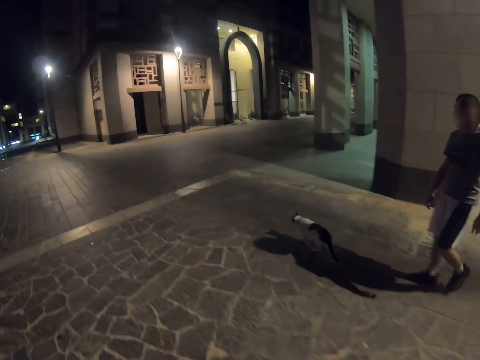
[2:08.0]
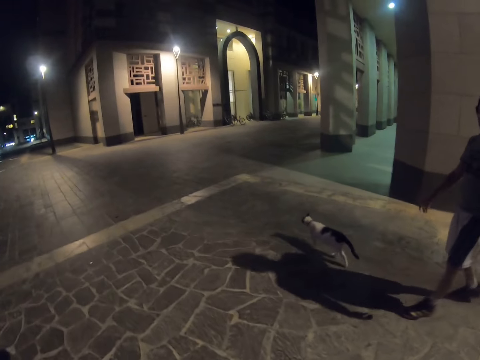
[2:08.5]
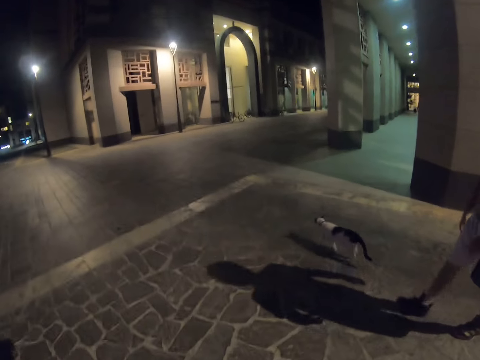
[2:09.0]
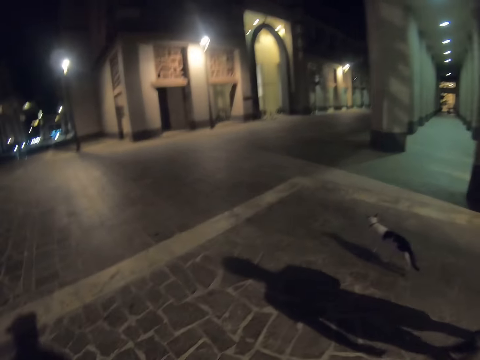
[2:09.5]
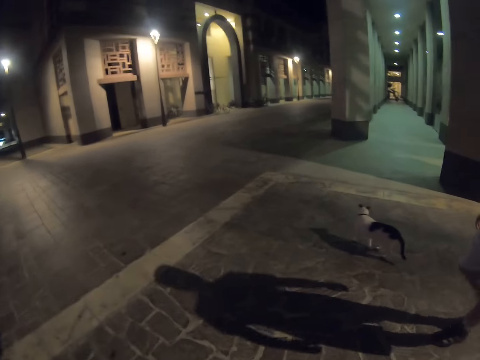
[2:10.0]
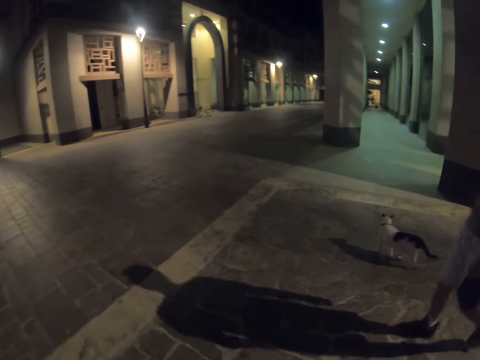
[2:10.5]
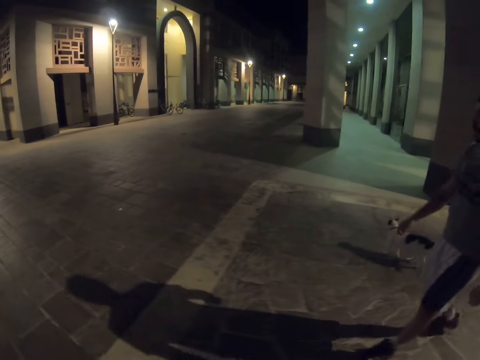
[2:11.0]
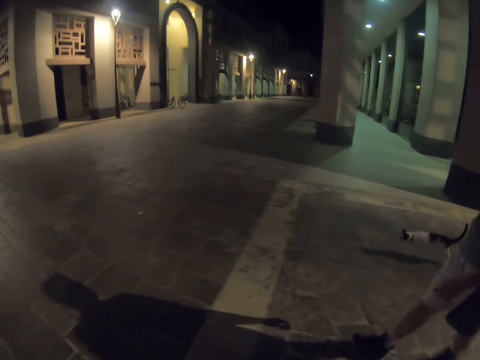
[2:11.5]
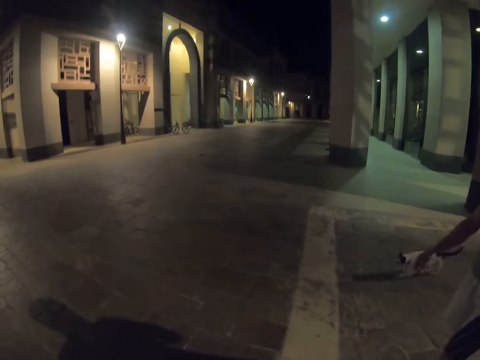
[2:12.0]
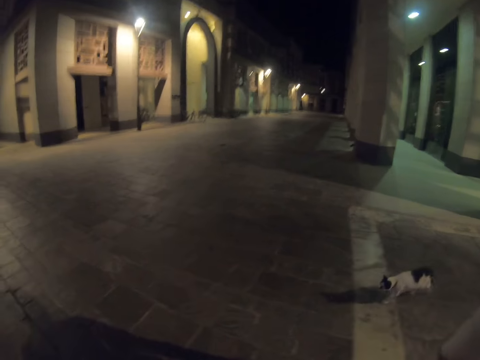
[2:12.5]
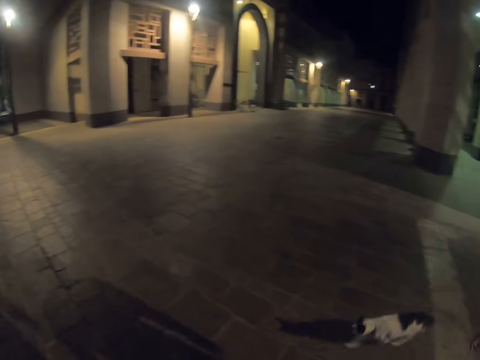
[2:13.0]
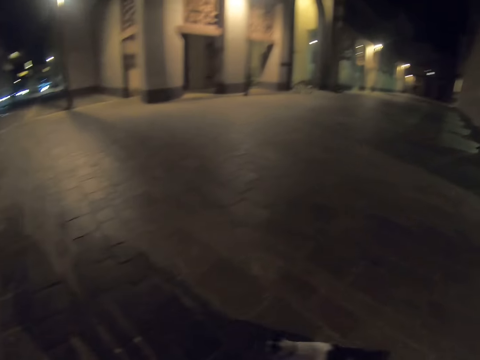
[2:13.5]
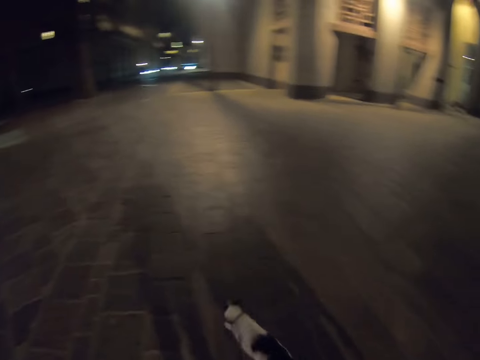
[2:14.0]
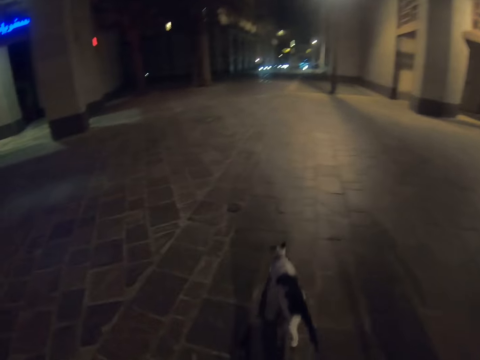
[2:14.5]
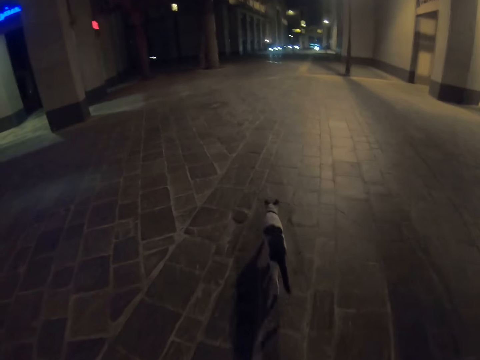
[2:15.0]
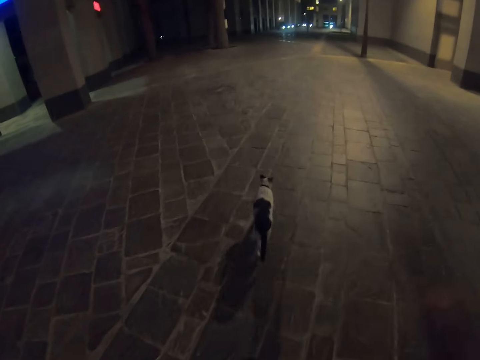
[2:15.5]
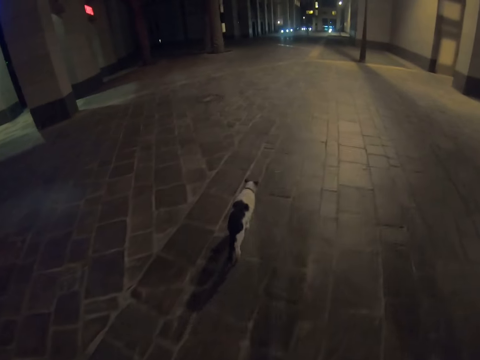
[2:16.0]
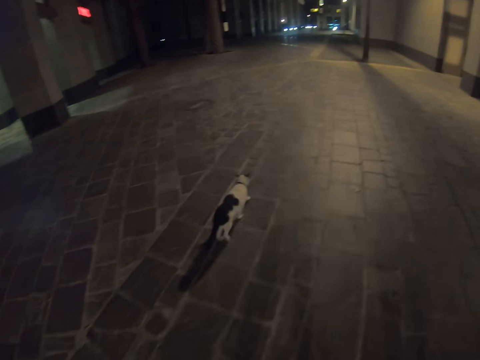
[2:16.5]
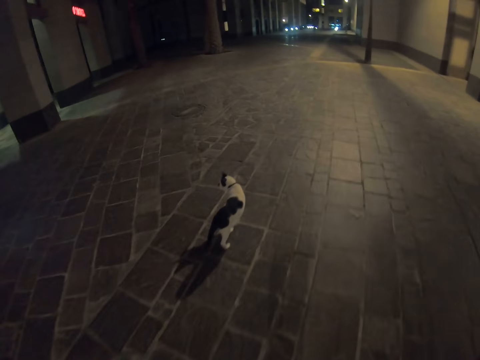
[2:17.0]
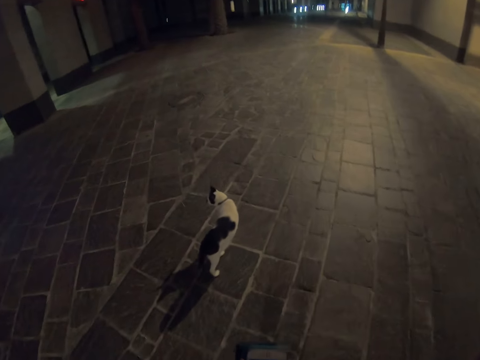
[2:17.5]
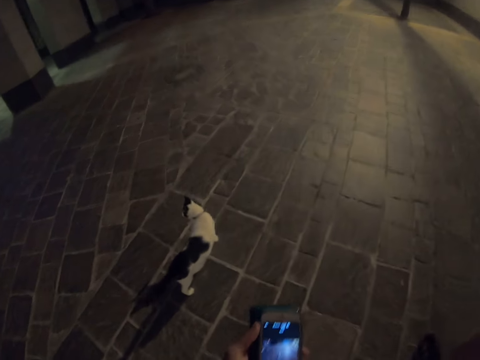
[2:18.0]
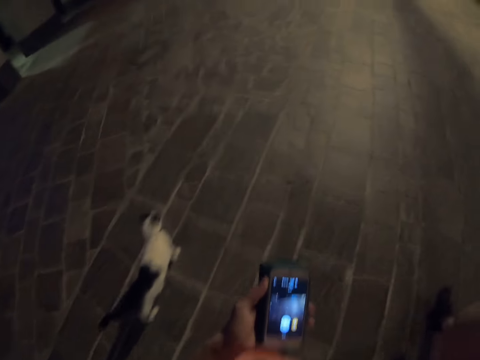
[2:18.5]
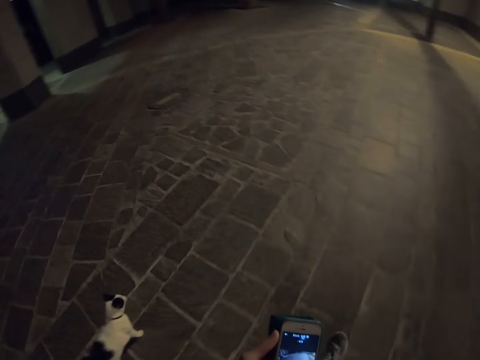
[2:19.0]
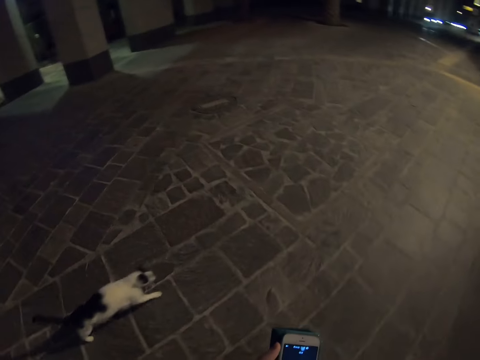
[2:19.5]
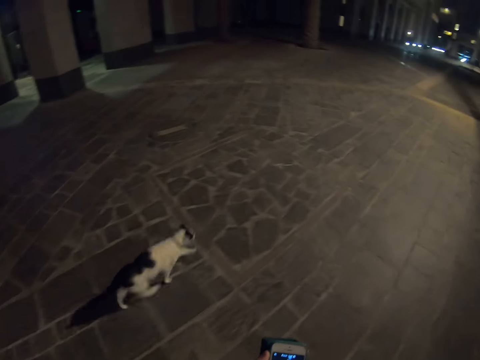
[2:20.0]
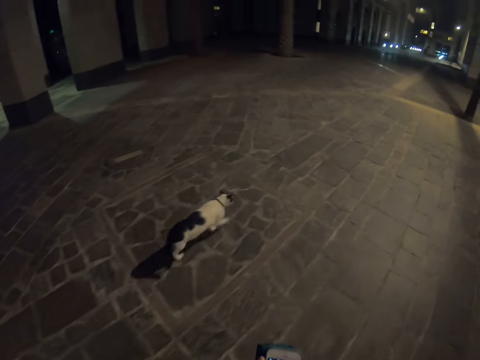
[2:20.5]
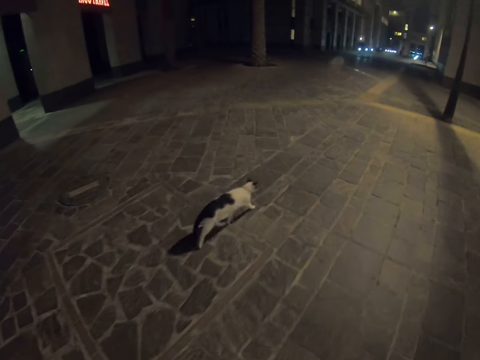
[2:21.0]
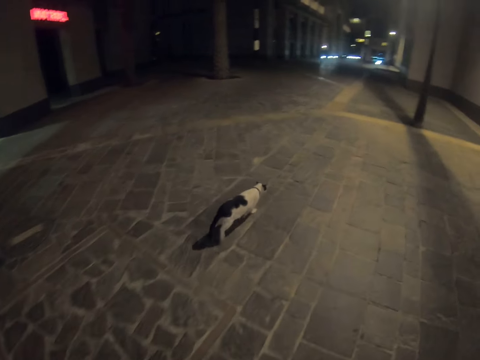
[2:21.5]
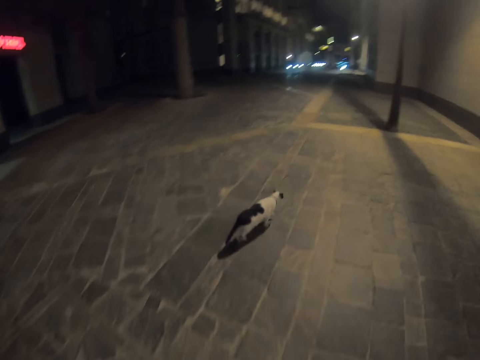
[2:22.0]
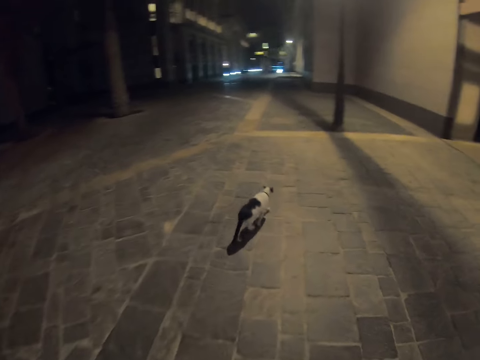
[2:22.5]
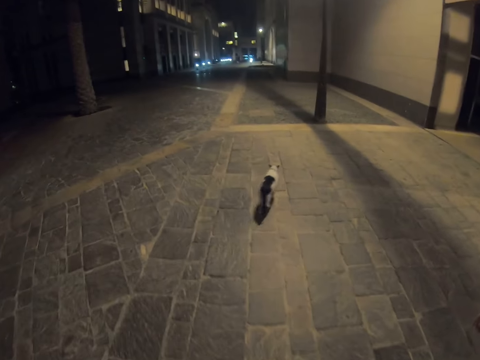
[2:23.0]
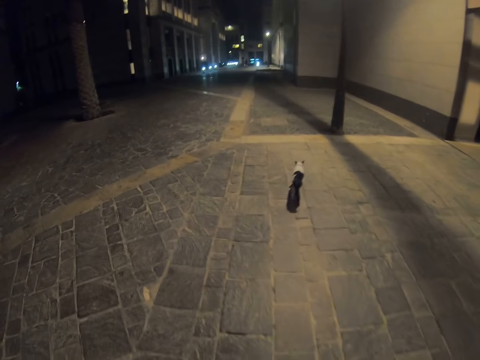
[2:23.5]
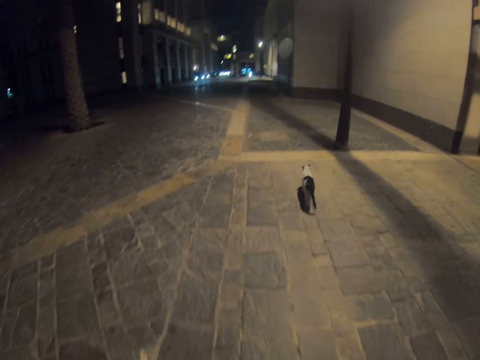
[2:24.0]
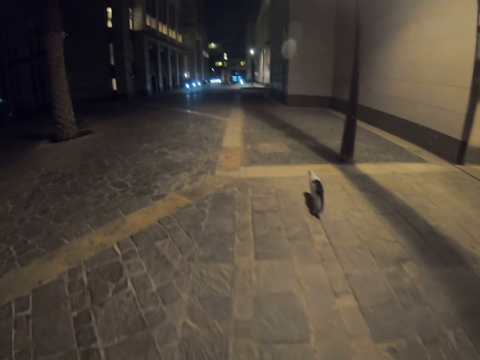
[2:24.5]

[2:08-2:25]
The camera wearer walks at the streets. They take the video. They look at the phone. They look at the cat.

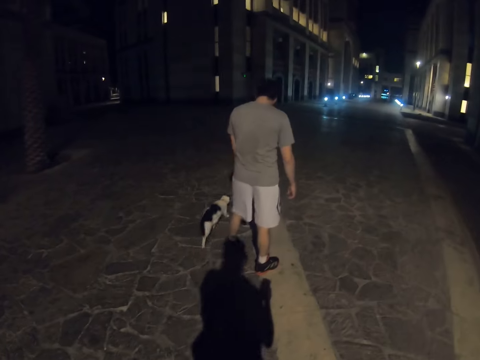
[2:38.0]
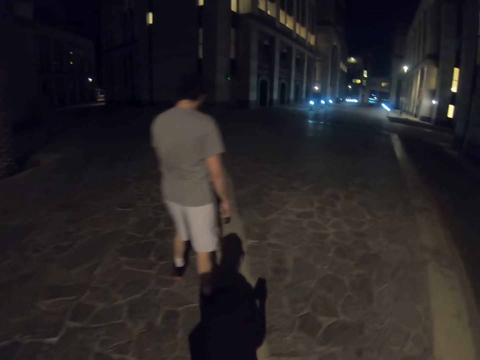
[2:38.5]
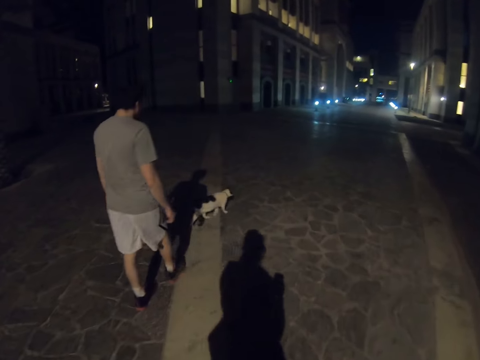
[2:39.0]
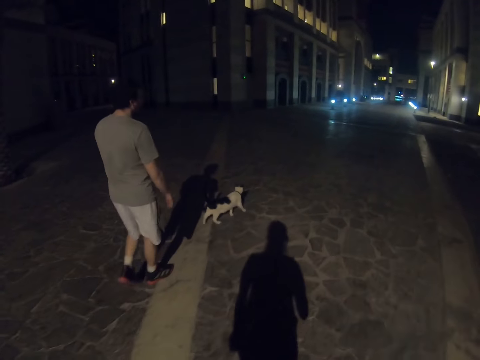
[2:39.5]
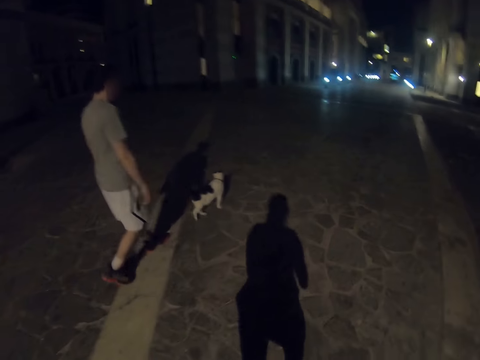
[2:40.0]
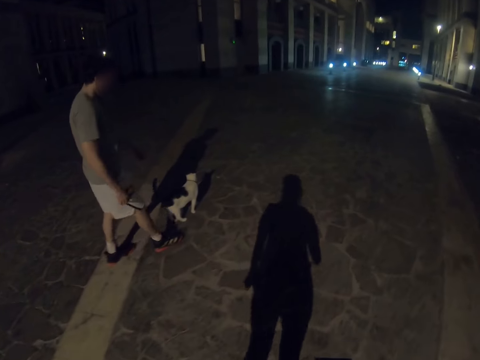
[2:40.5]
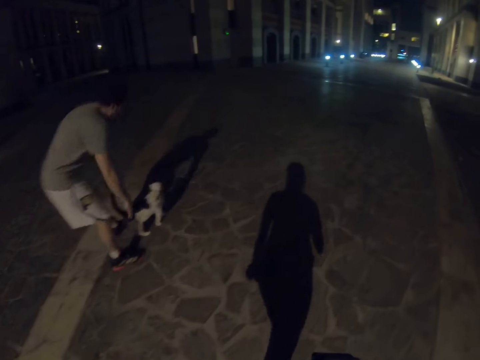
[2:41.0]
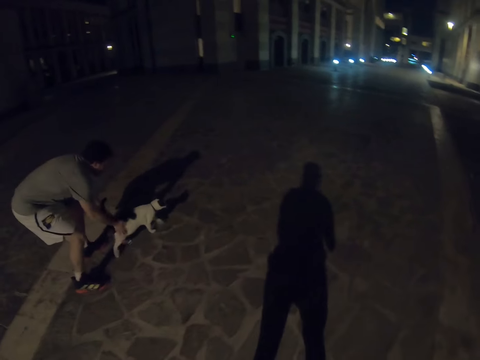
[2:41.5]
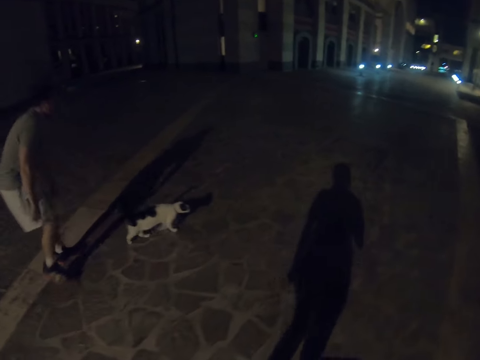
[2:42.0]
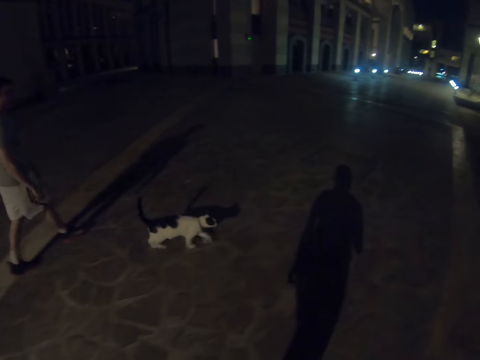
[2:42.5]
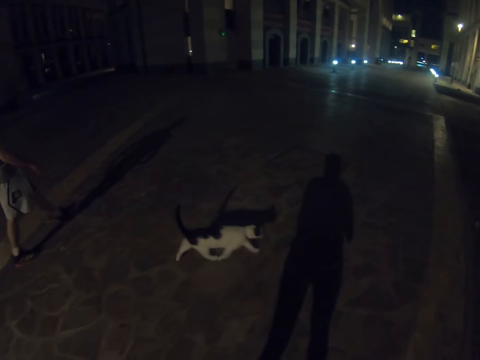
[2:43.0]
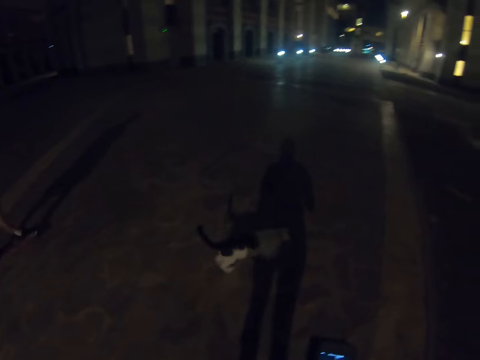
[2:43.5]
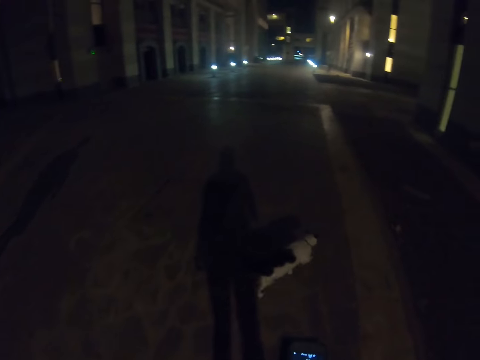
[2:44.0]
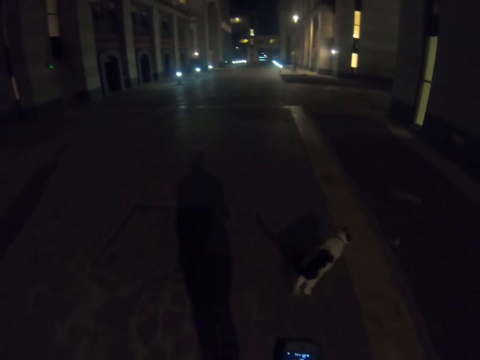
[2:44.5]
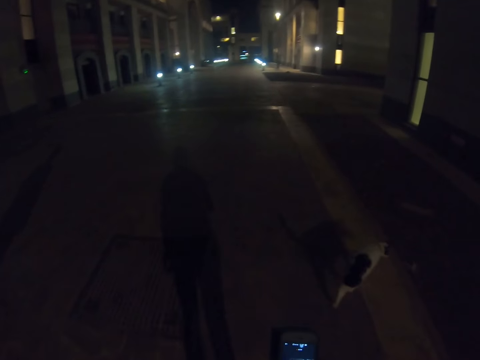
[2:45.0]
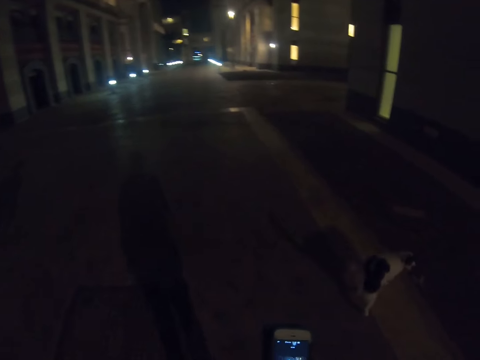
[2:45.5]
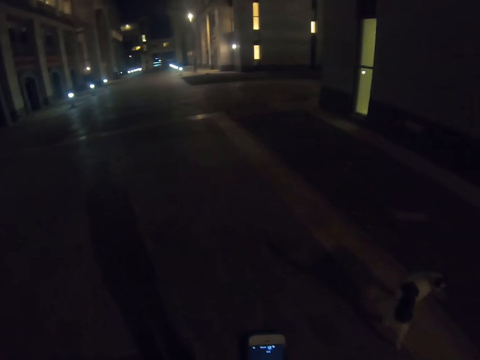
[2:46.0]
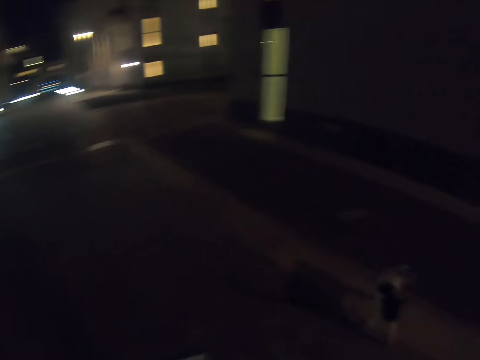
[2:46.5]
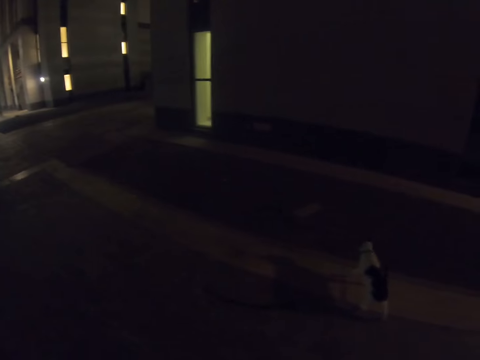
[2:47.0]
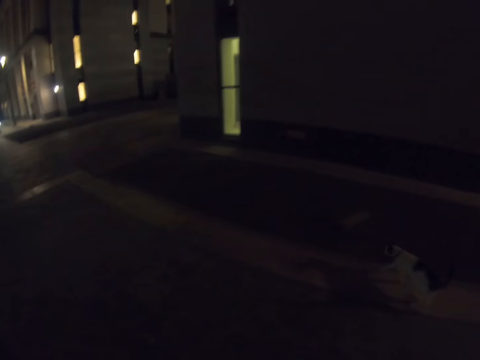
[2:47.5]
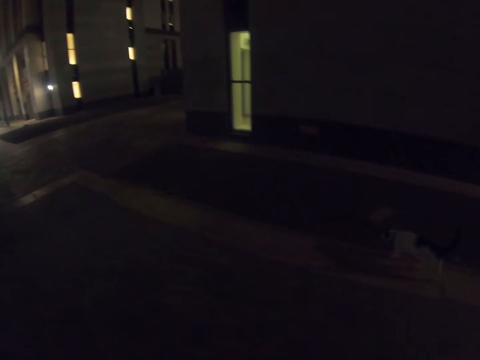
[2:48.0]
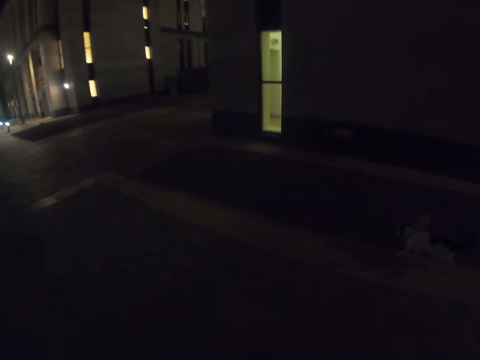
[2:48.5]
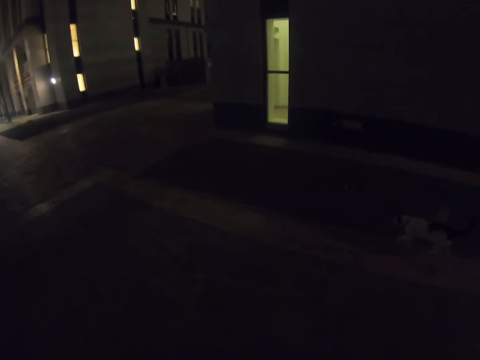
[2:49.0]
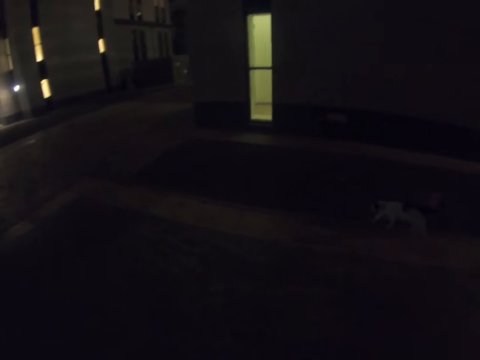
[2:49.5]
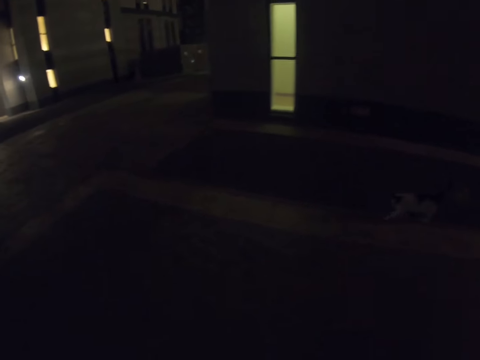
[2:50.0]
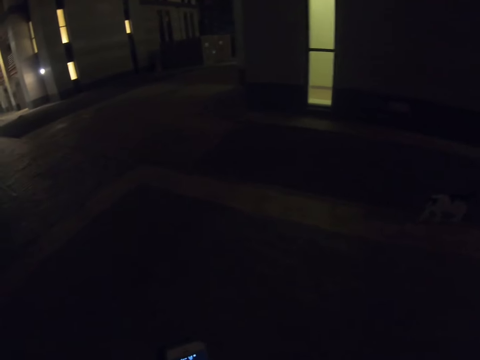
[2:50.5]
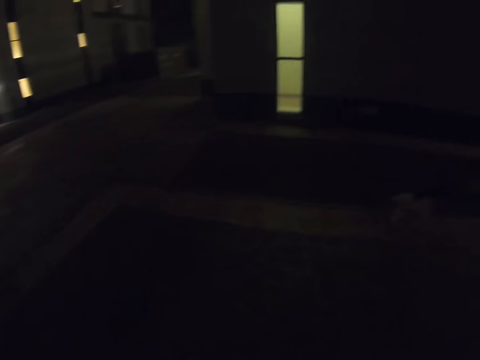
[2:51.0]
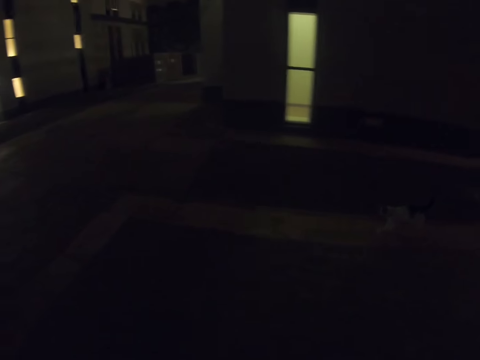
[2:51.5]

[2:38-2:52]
A man walks the cat on a pavement. The man taps the cat. The camera wearer walks on the pavement.
